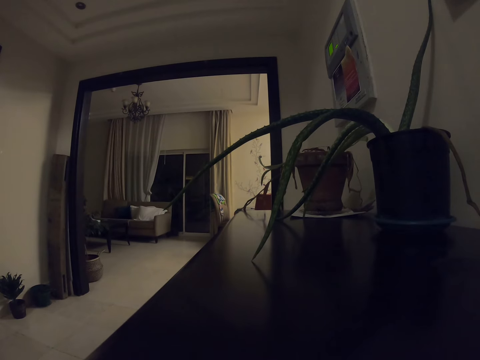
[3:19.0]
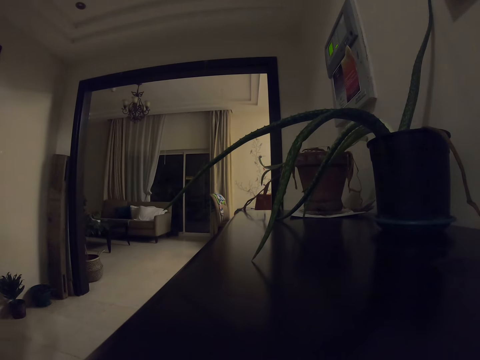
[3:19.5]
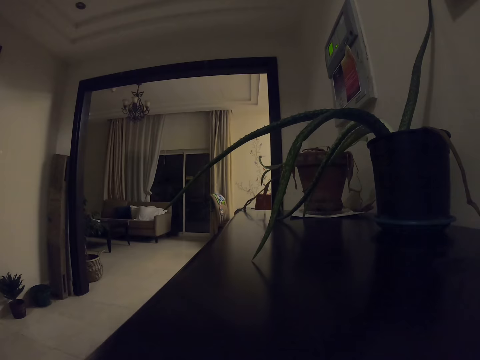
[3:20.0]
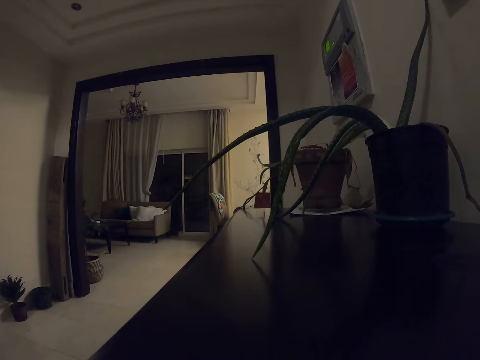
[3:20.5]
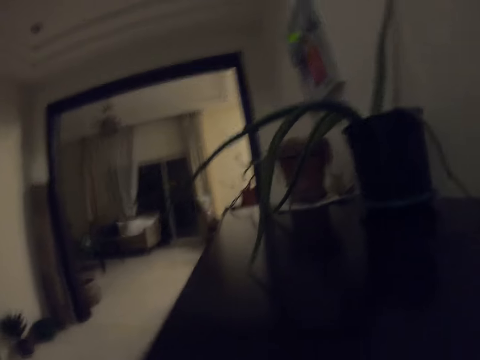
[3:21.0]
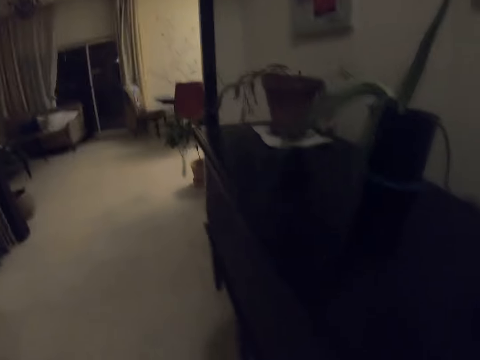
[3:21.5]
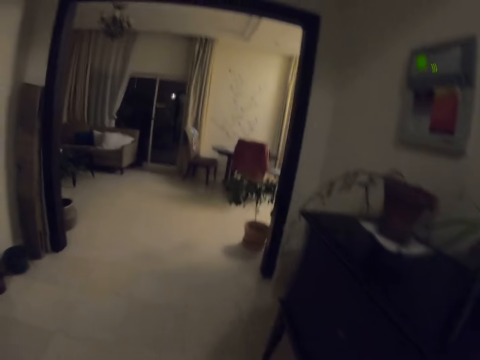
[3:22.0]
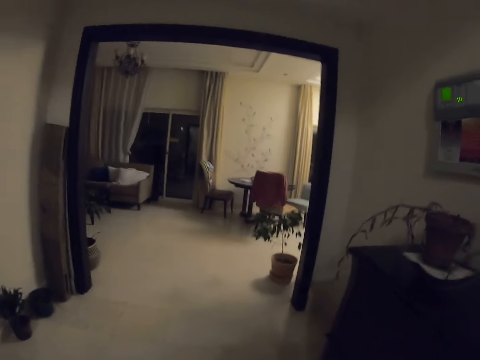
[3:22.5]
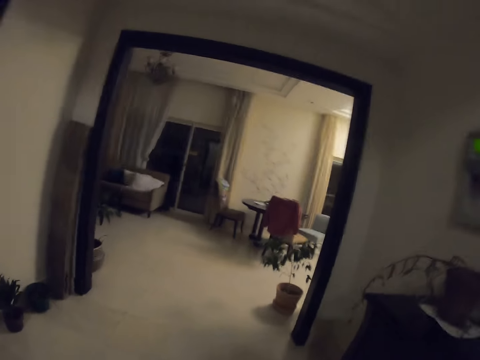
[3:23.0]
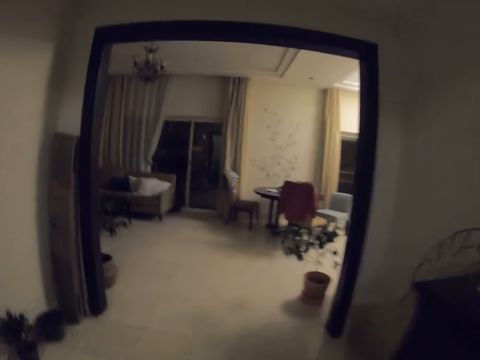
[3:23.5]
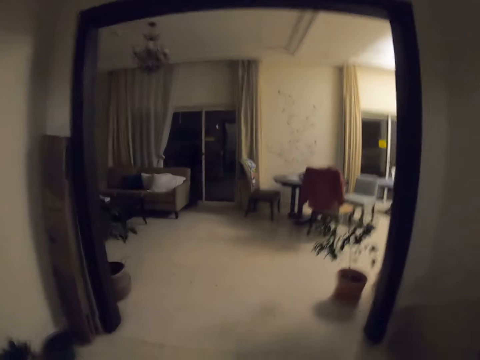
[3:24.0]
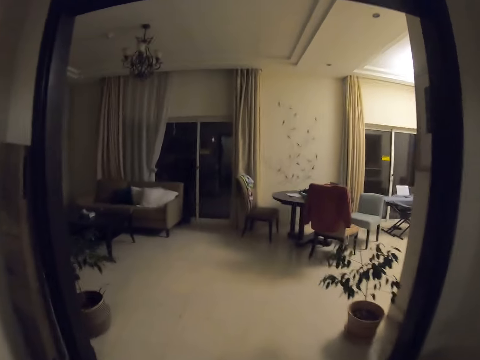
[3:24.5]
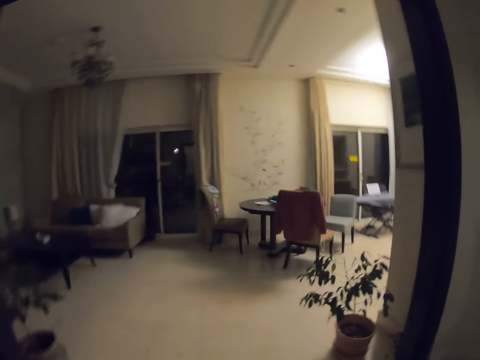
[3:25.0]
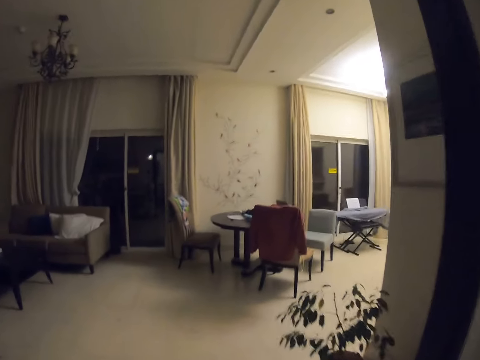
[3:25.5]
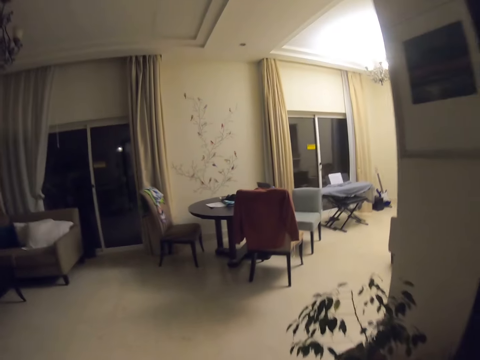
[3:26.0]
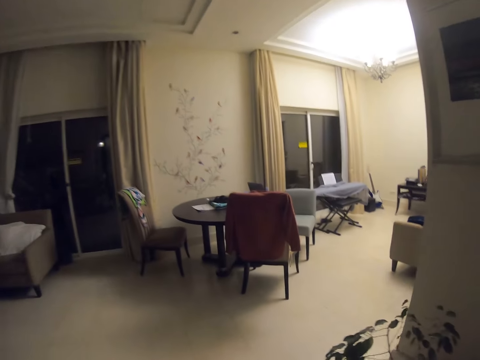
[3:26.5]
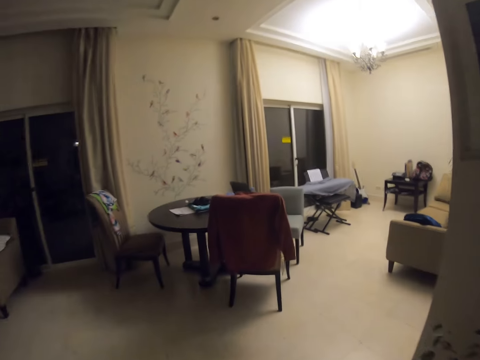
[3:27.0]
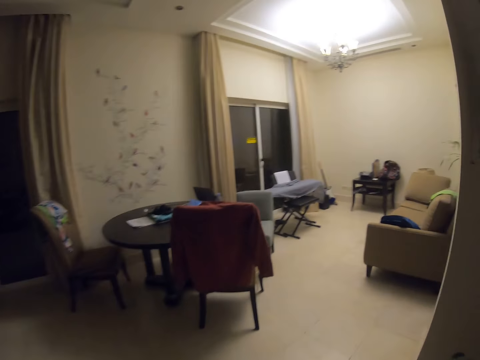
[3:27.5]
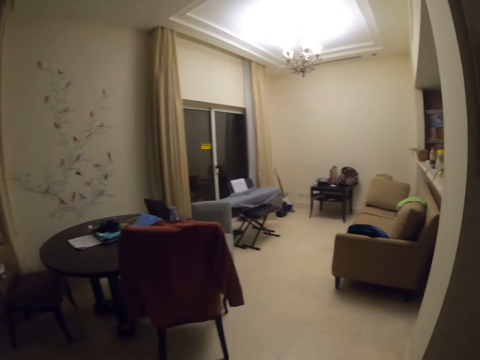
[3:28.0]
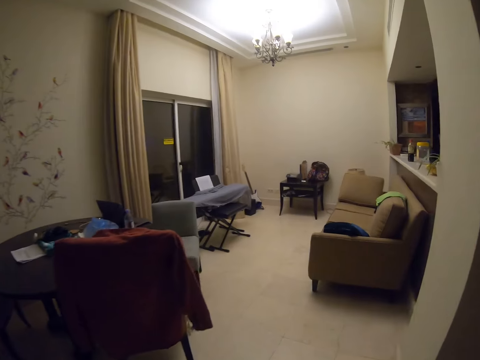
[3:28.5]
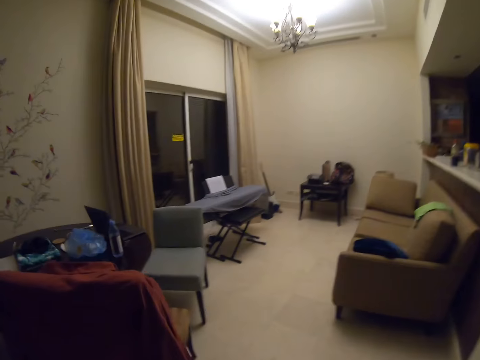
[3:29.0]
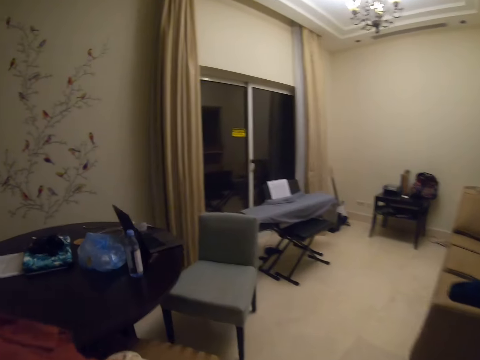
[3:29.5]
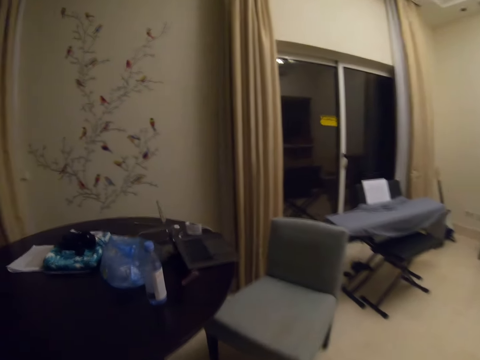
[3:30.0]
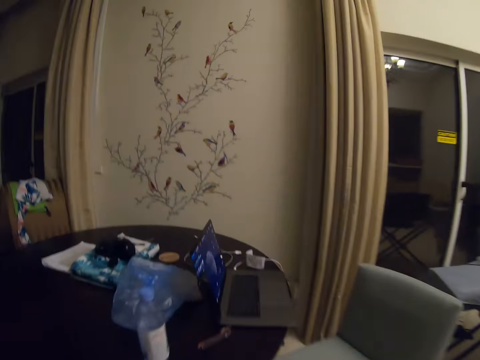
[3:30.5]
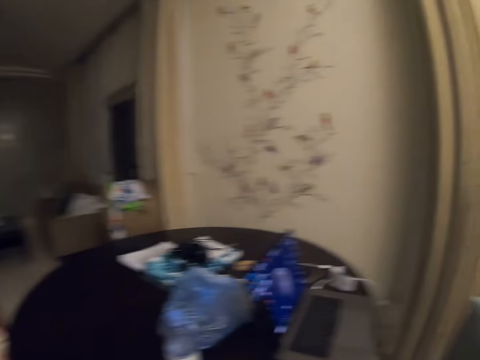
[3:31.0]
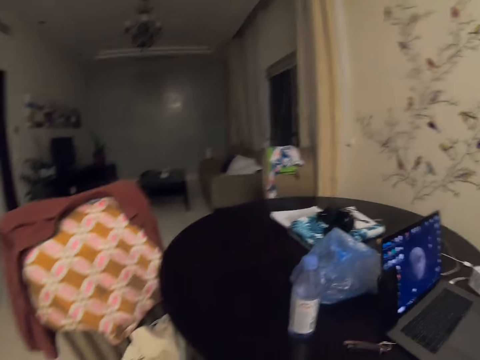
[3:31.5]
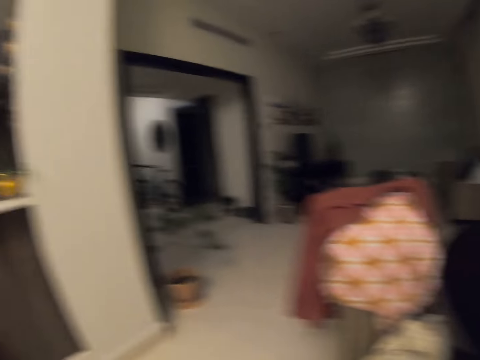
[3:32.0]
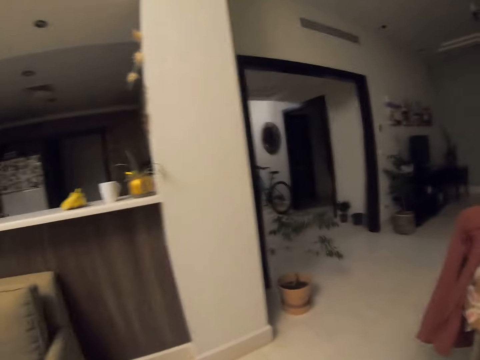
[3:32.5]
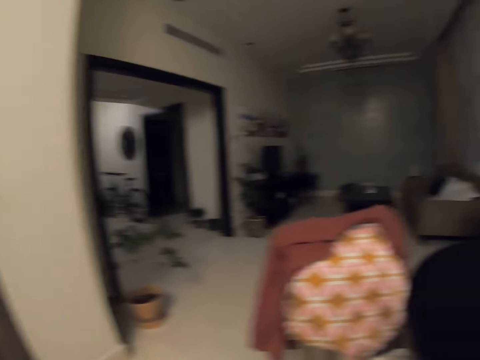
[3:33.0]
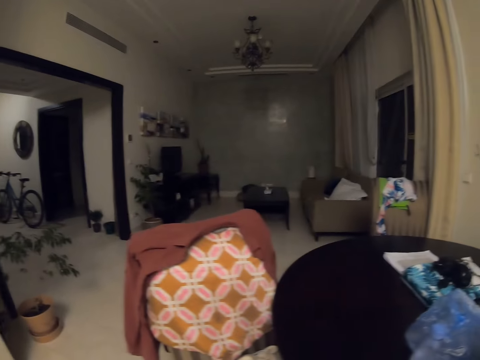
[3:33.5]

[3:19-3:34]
The camera wearer wears back the camera. They walk around the room.

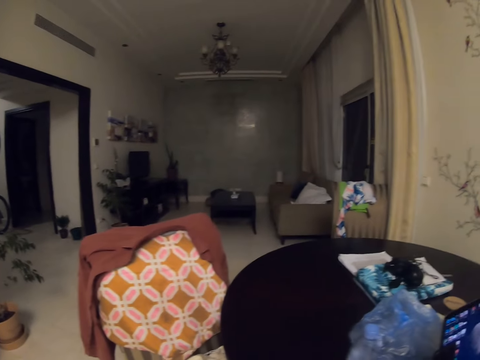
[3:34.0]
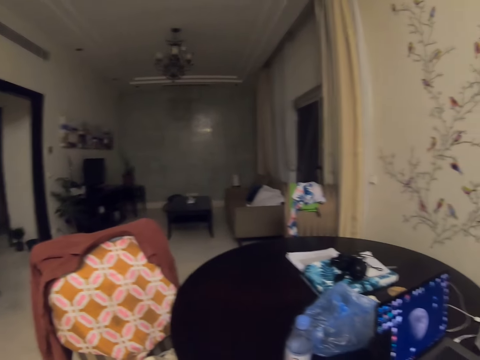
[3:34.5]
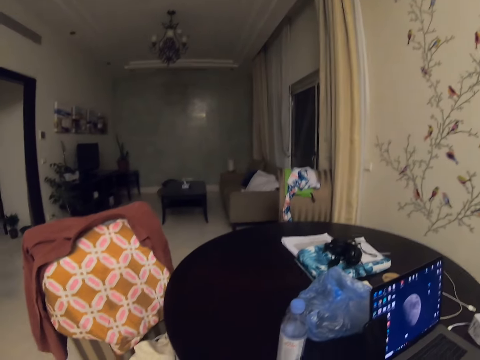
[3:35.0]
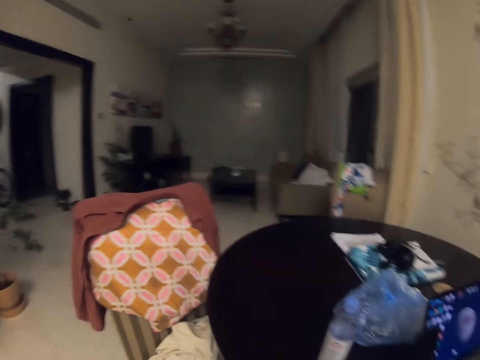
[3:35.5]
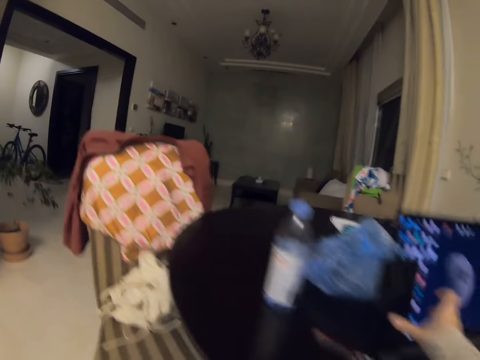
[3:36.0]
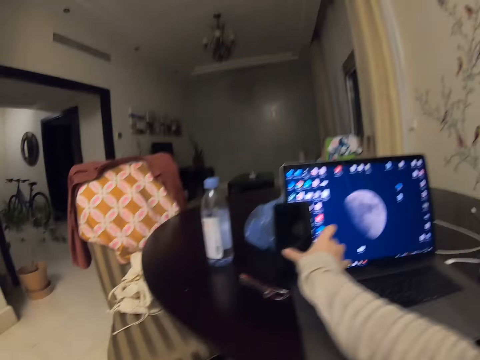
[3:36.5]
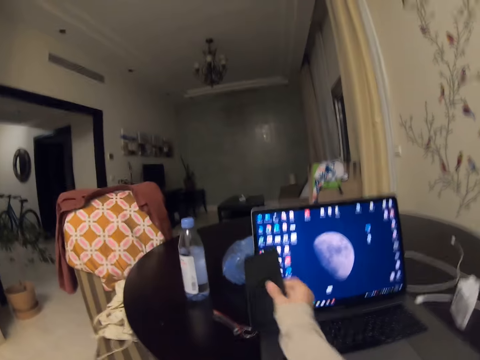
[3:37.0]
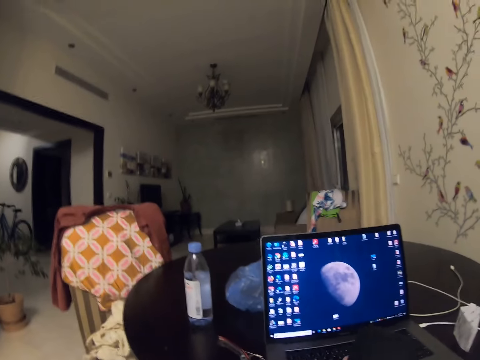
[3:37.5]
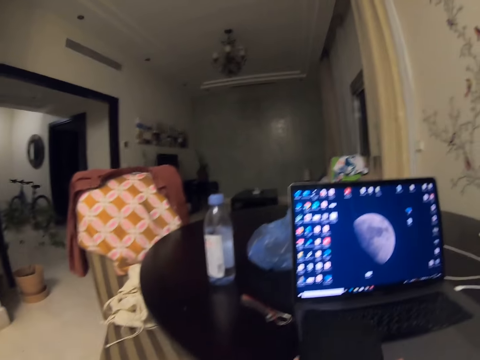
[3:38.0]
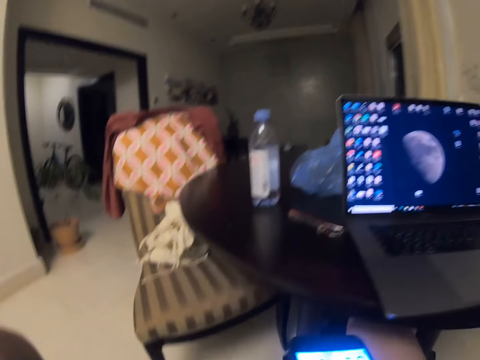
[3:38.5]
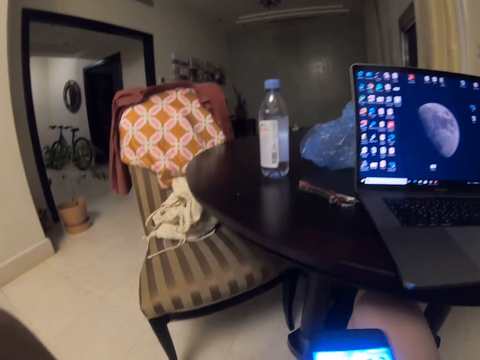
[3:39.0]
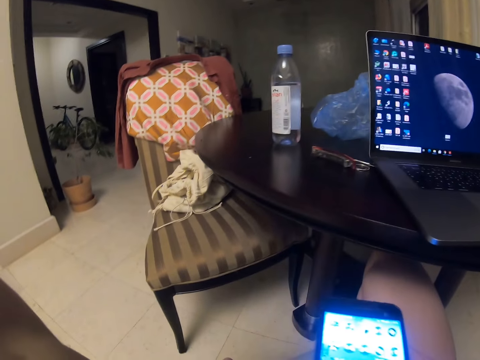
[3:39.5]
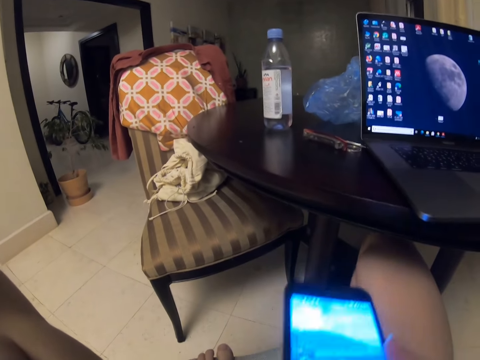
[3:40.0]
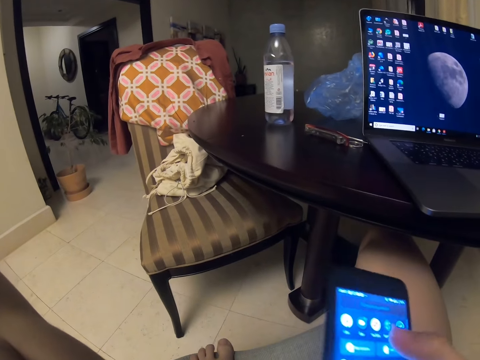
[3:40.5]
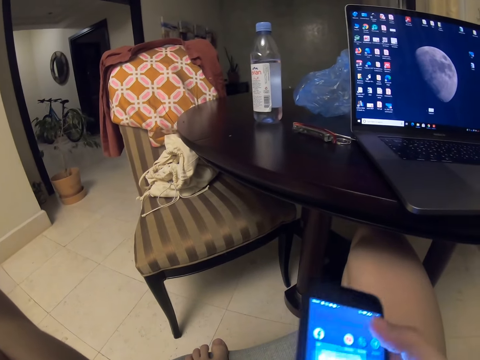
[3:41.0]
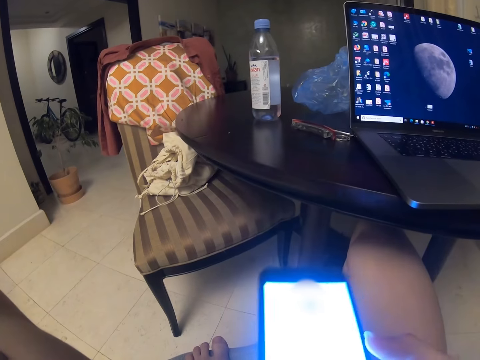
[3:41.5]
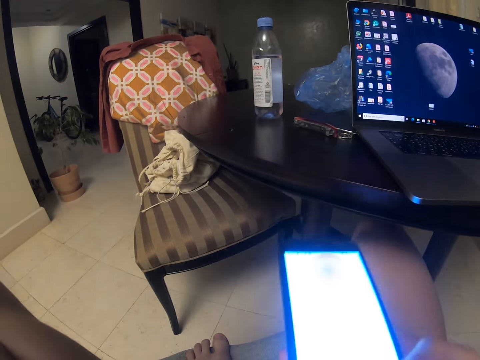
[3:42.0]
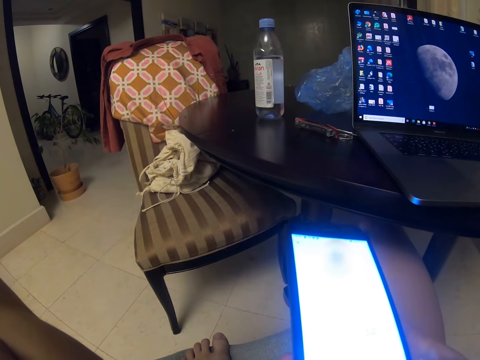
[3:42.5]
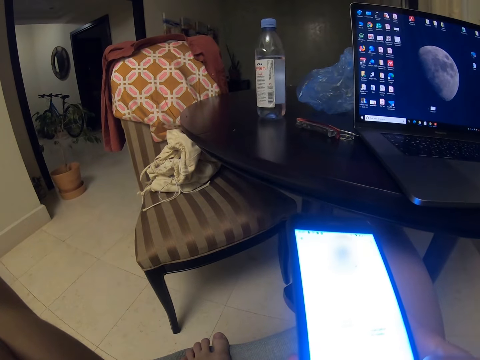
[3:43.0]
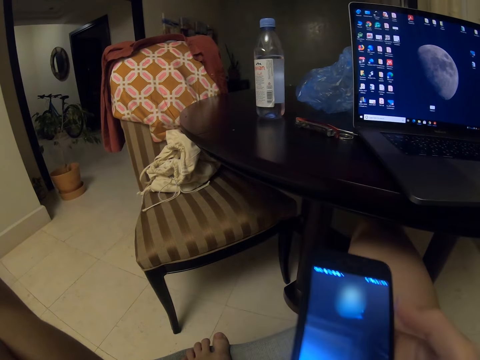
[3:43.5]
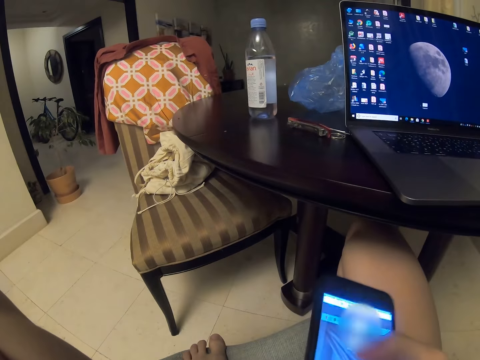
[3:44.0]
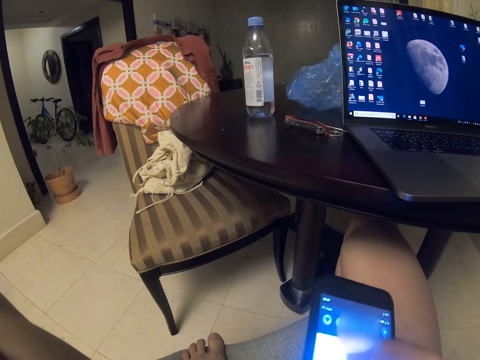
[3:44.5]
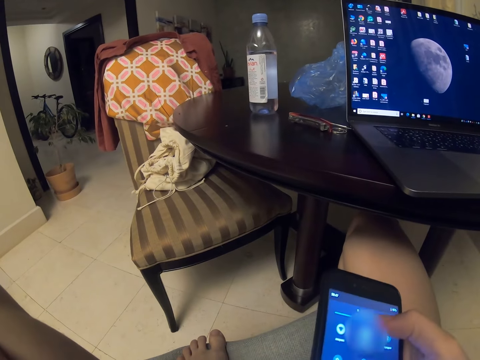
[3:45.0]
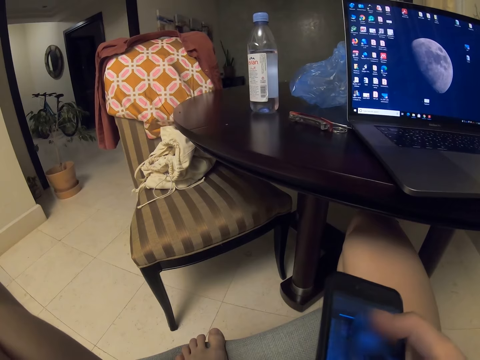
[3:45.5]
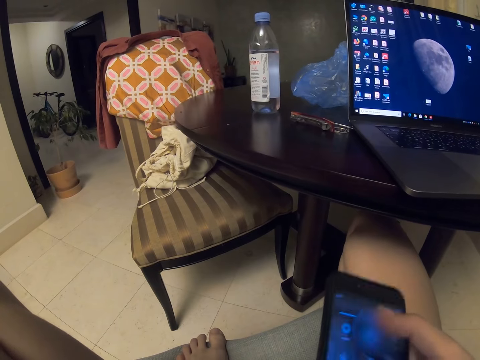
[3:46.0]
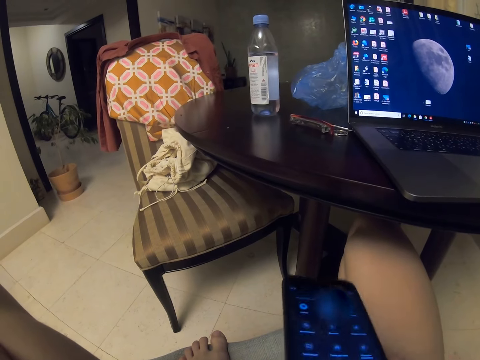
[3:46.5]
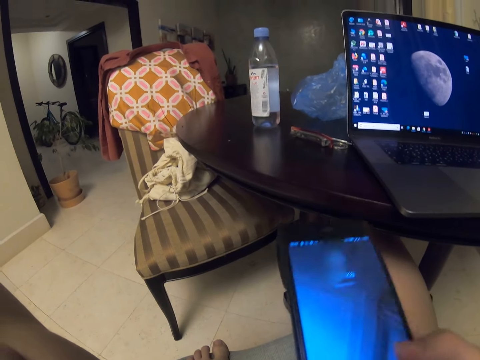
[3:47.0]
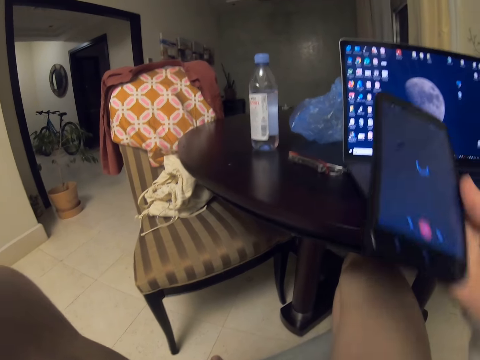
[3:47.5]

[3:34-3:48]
The camera wearer picks up the phone. They scroll the phone.
